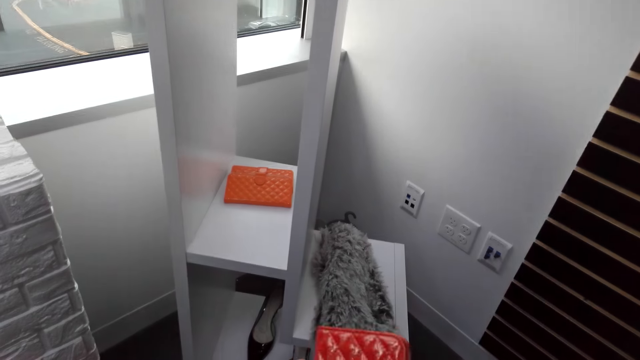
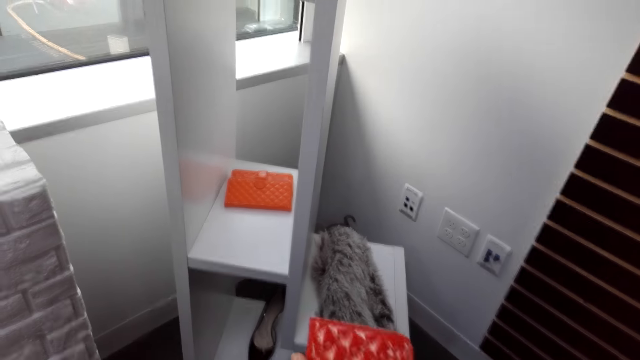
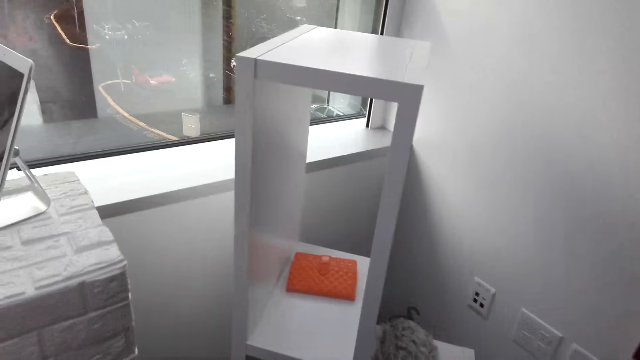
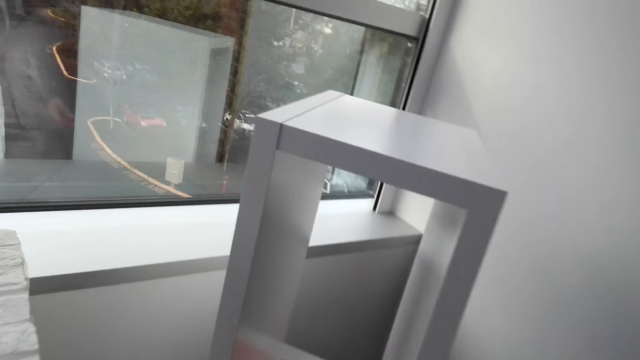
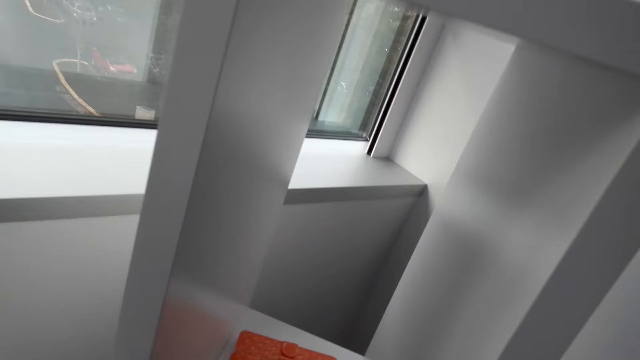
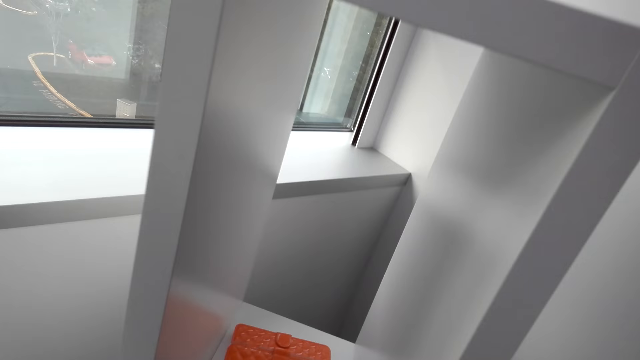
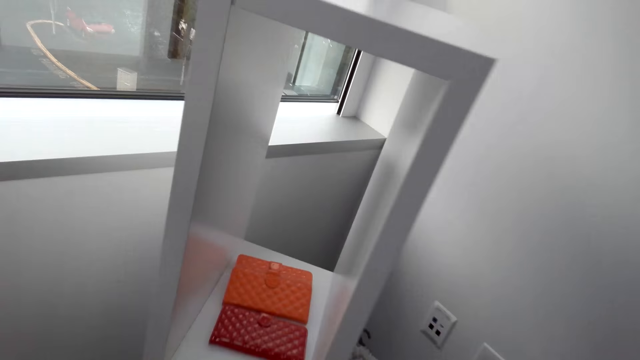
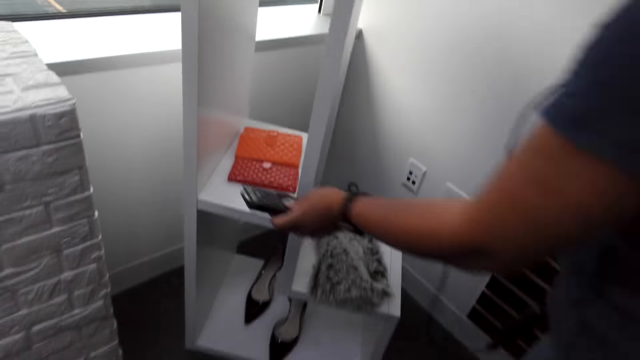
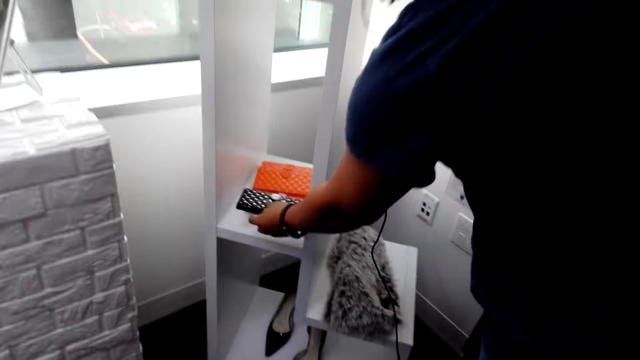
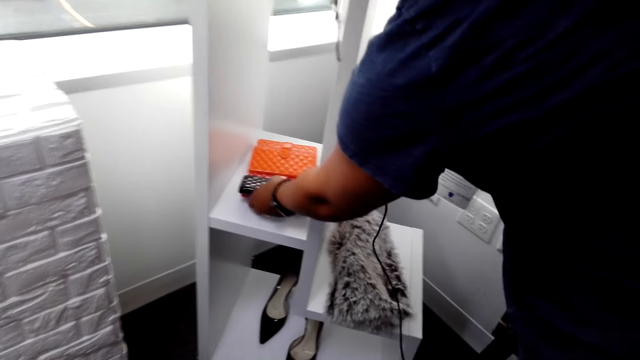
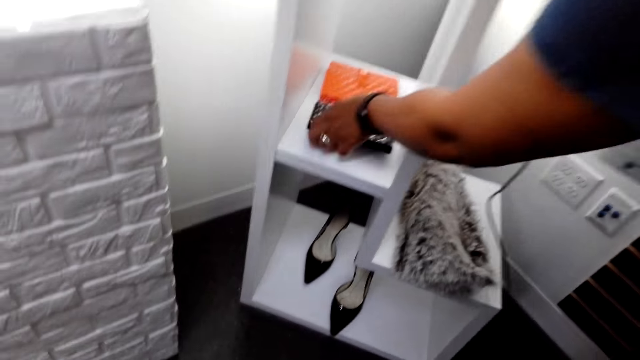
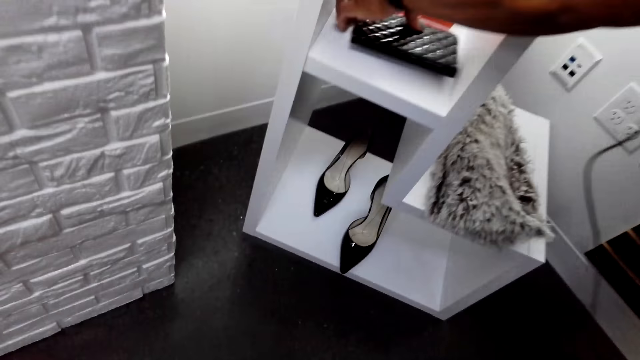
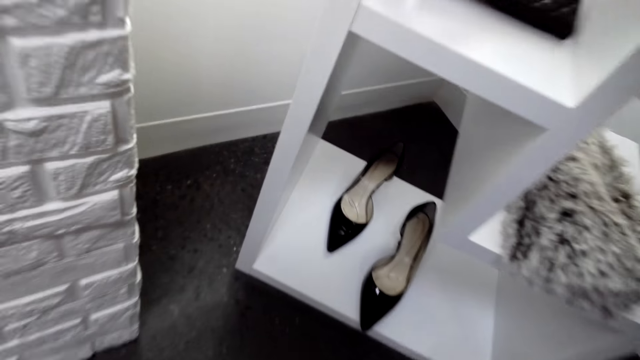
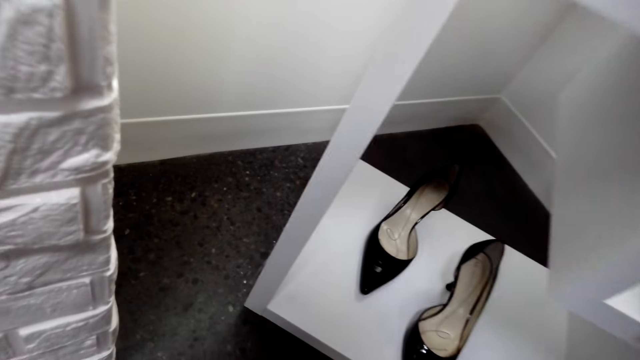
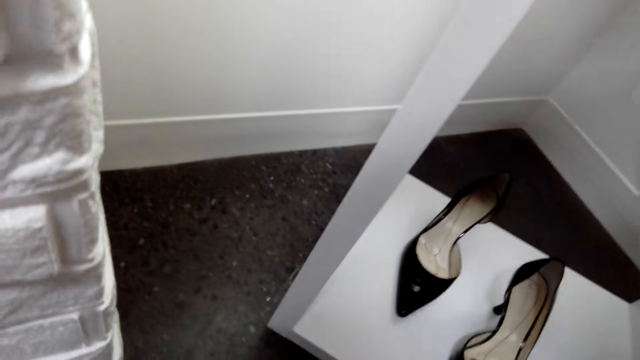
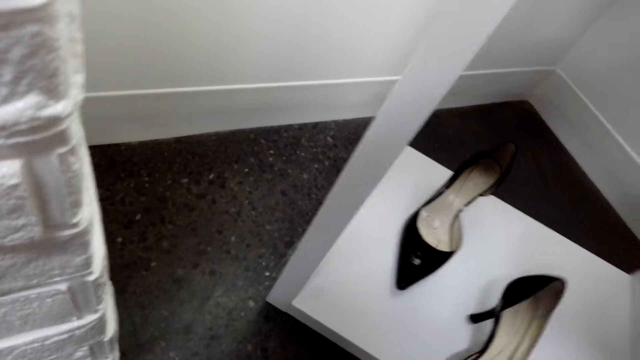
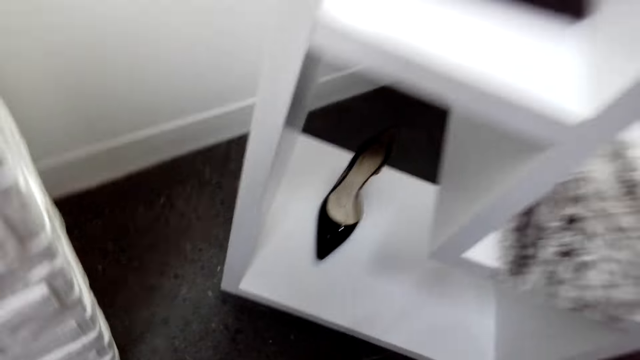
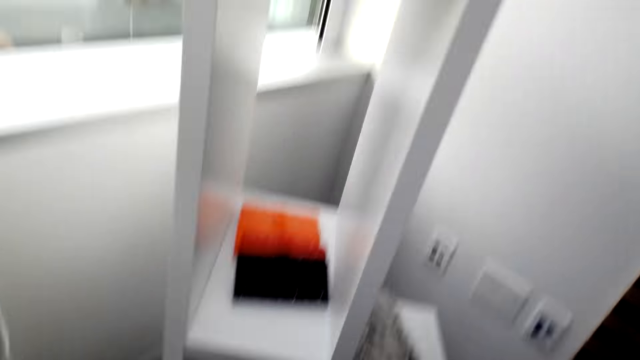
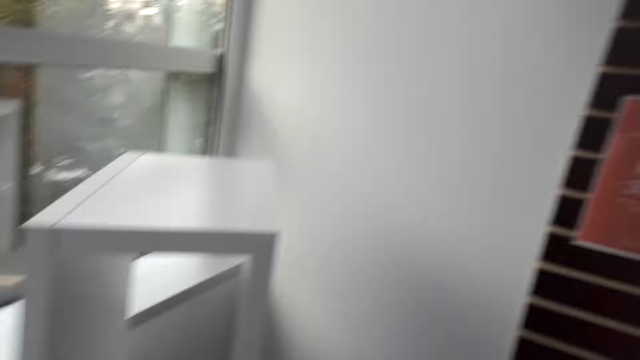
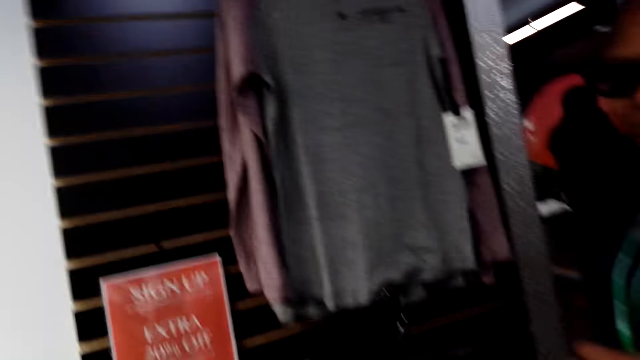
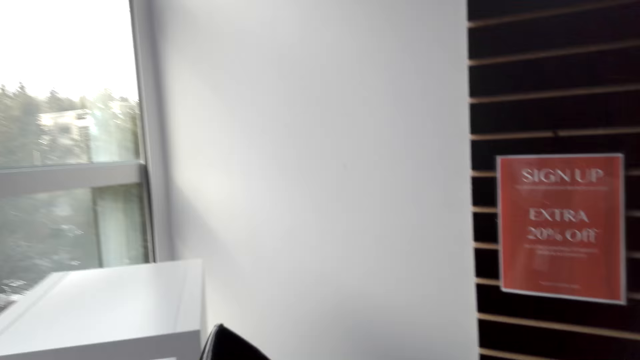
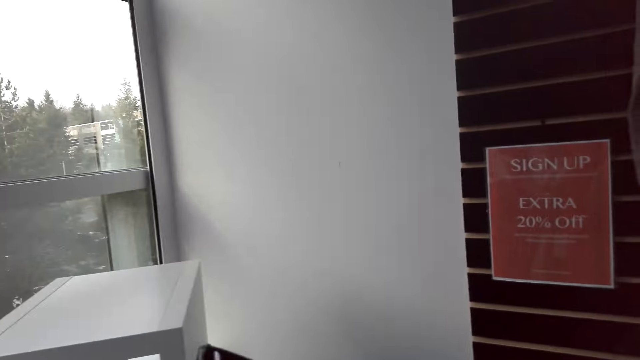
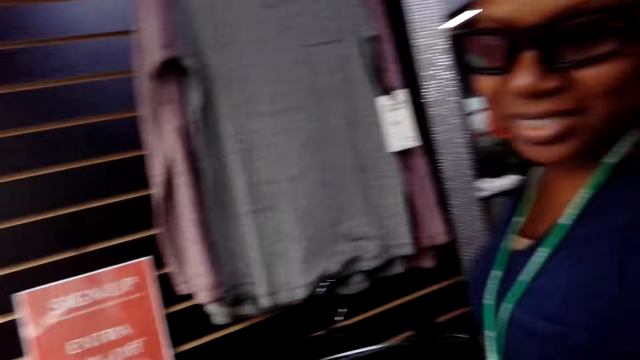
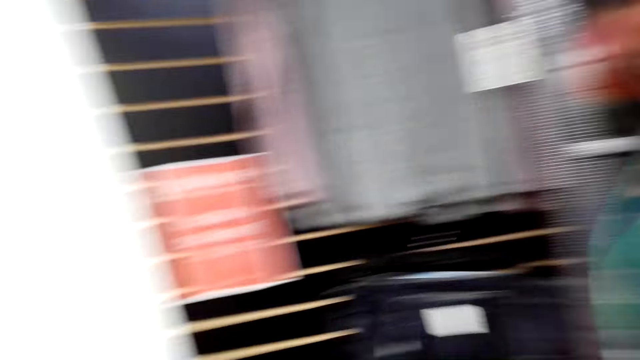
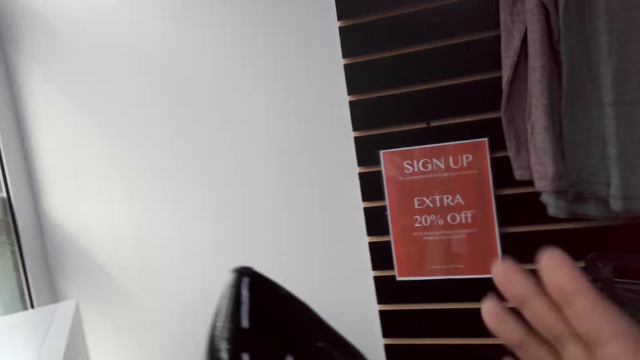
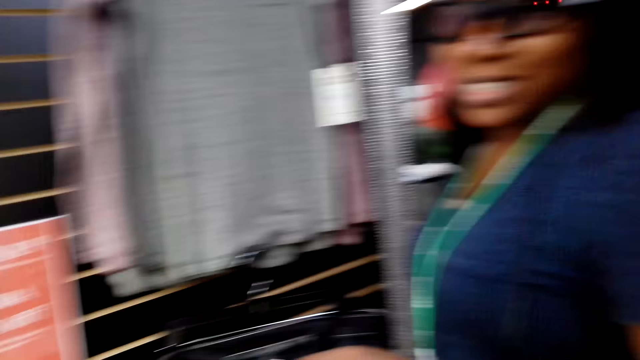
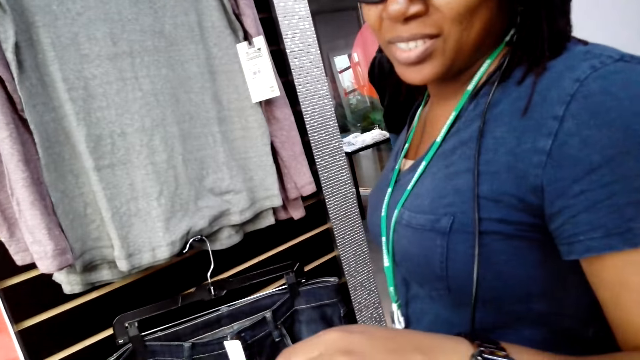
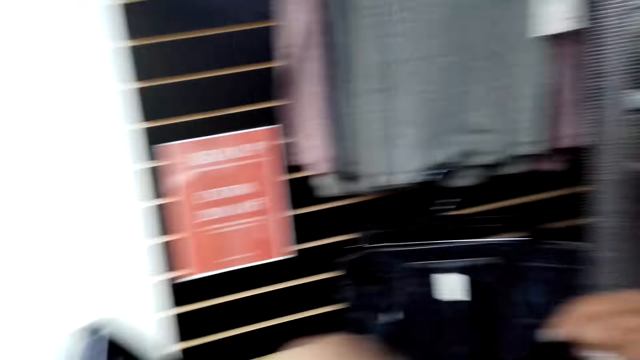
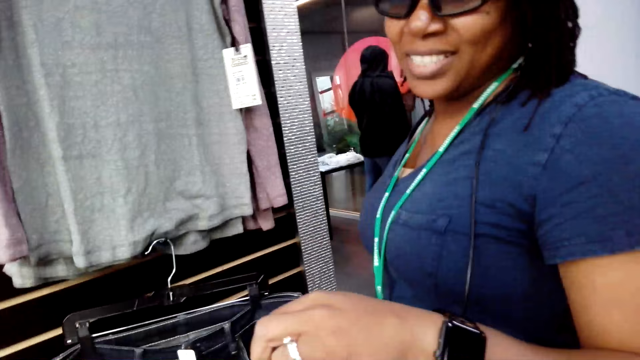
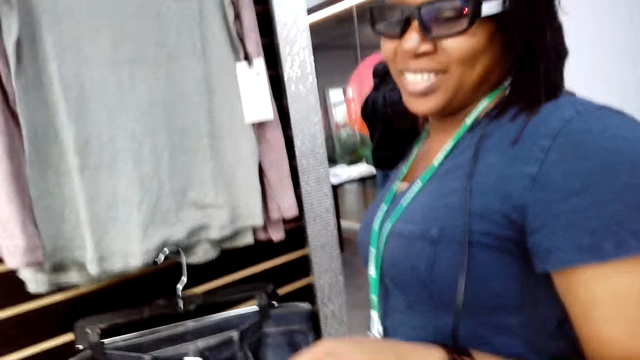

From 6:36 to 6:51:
The camera wearer puts down a purse on a shelf. A woman puts down a purse on the shelf. The camera wearer picks up a pair of shoes from the shelf. They point a finger.

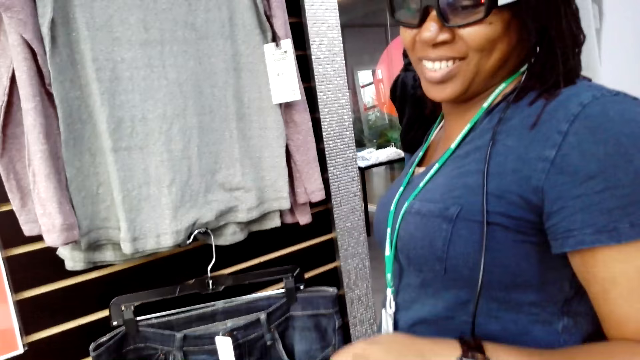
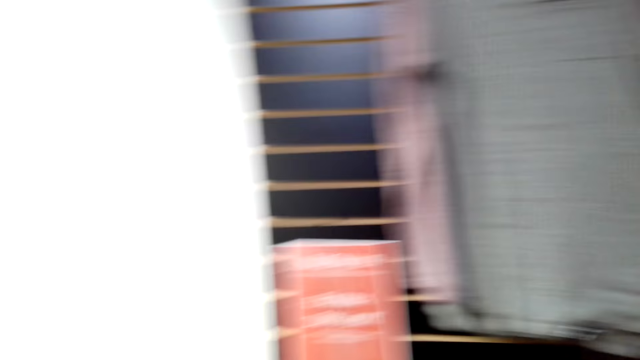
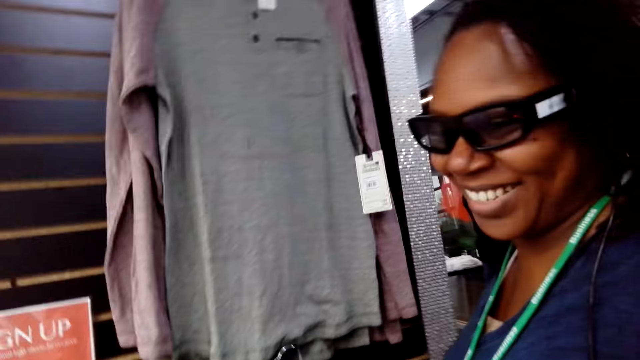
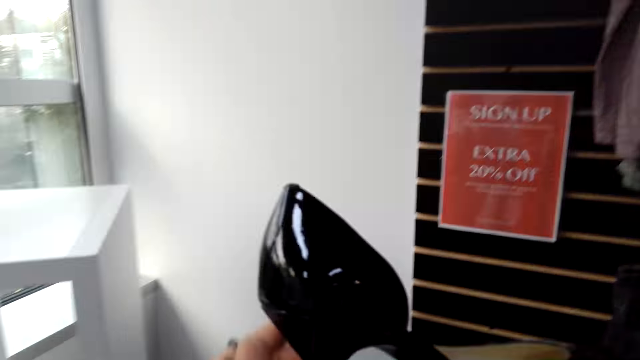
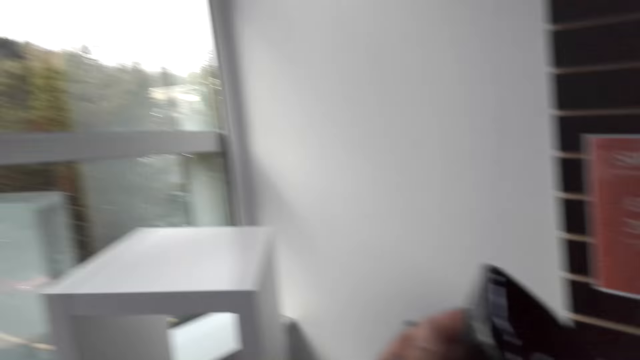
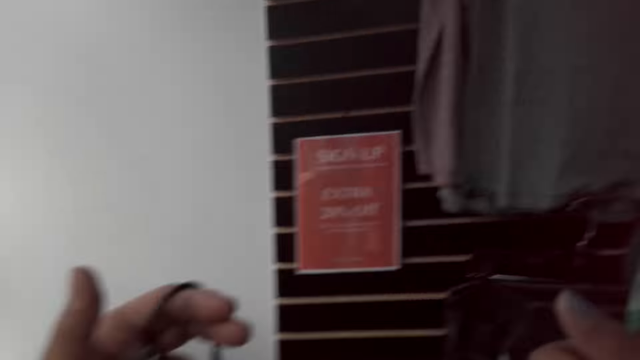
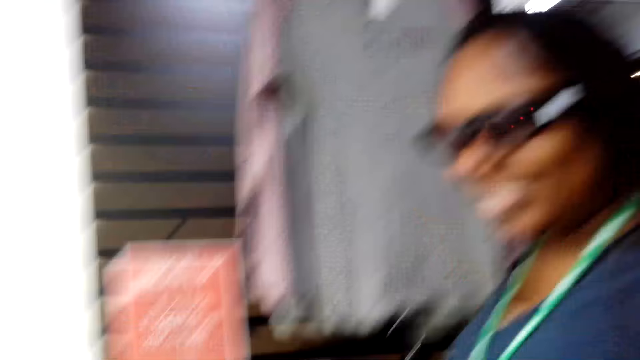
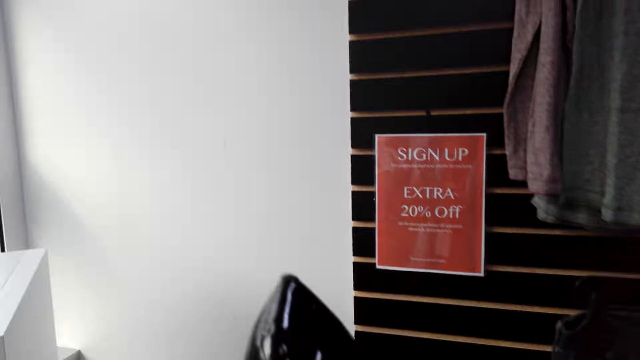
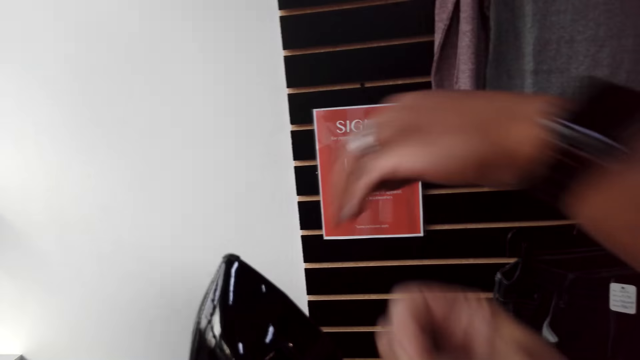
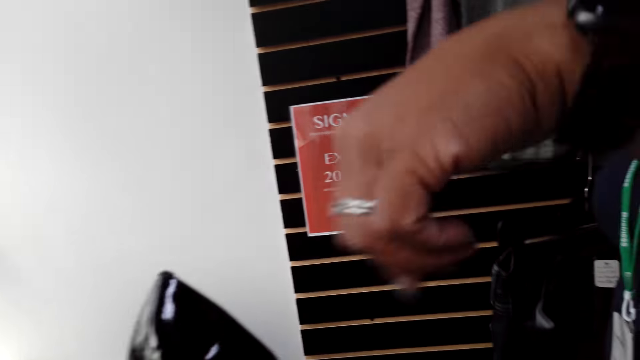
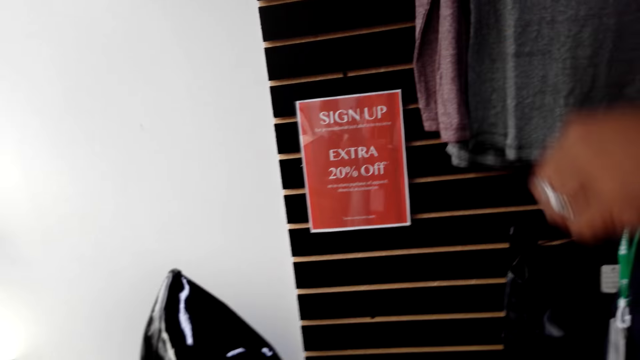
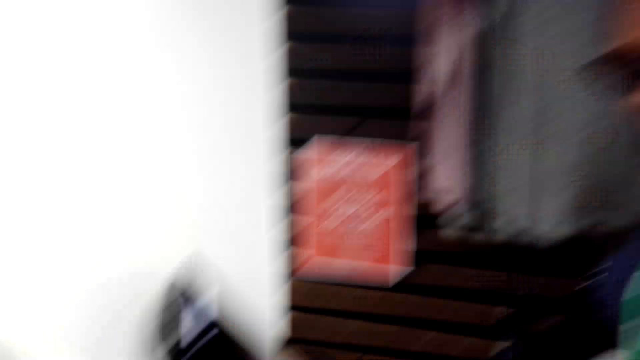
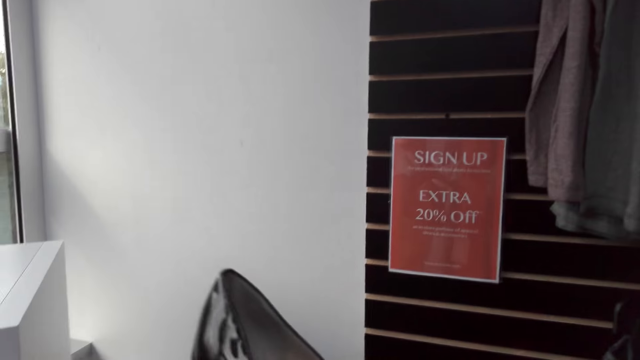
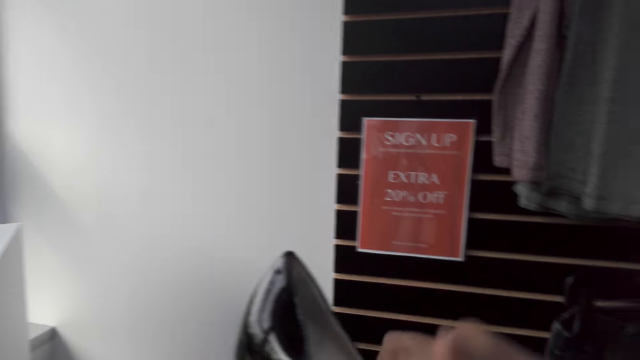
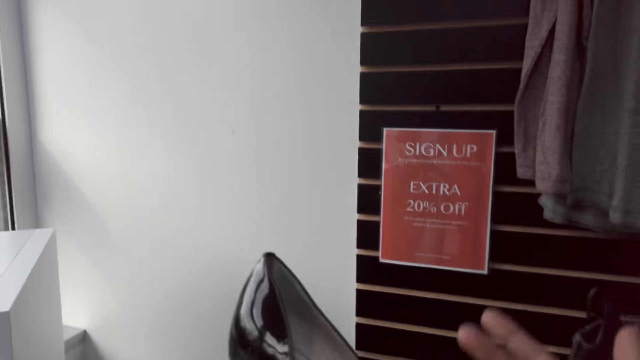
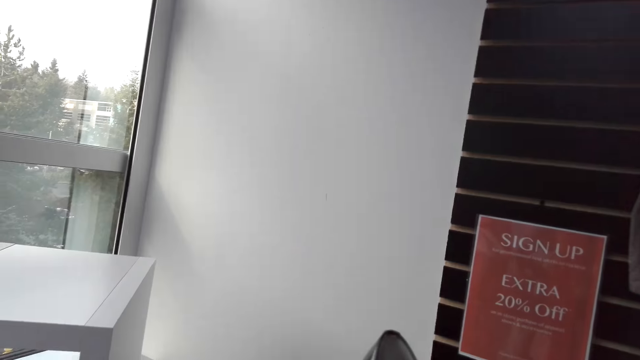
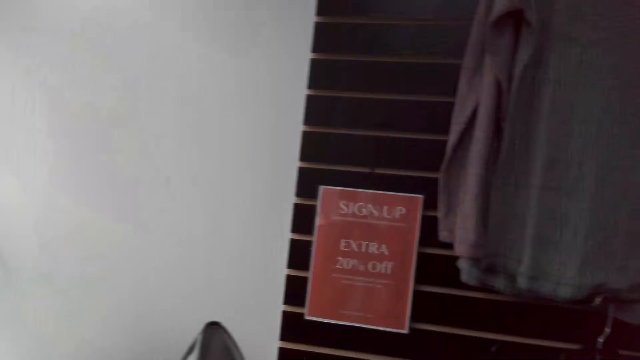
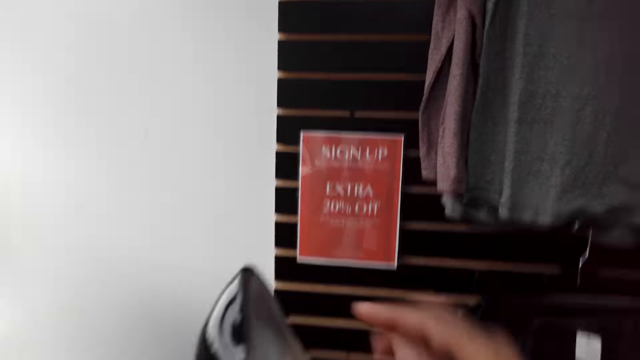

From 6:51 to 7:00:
The camera wearer holds a shoe and looks at the shoes. A woman moves a hand. The camera wearer moves a hand.
